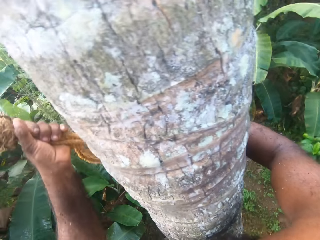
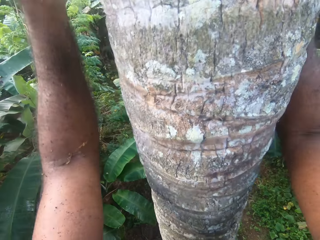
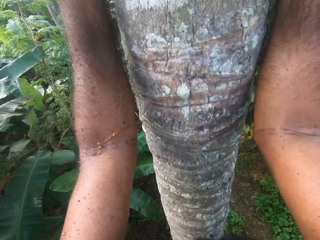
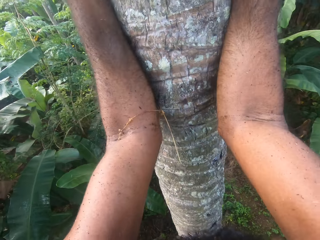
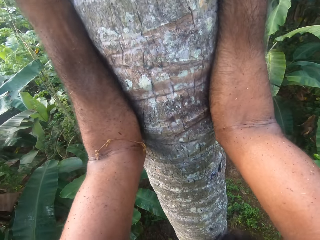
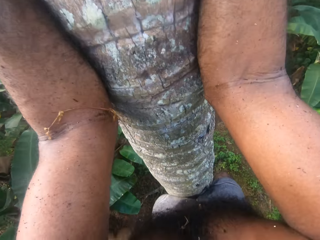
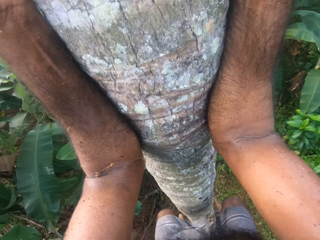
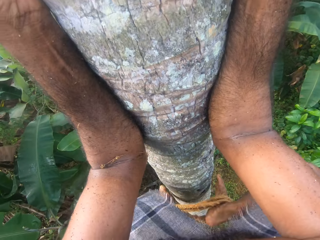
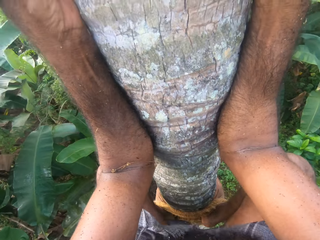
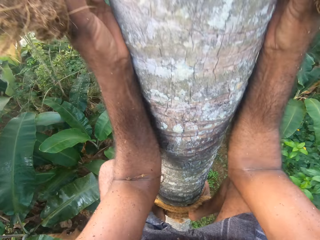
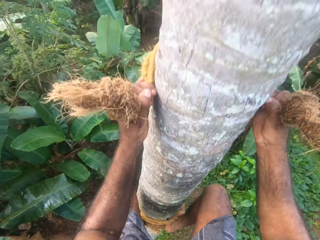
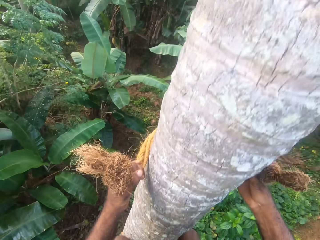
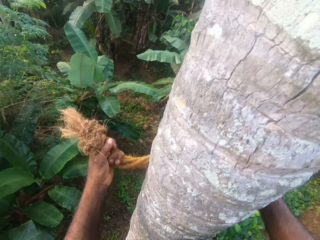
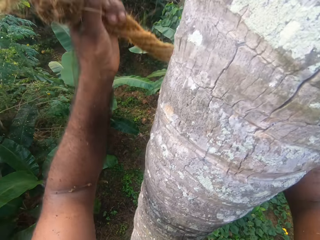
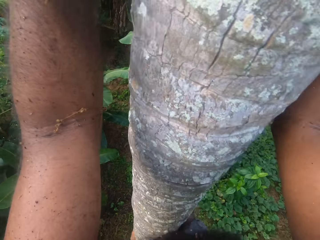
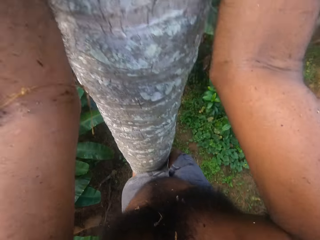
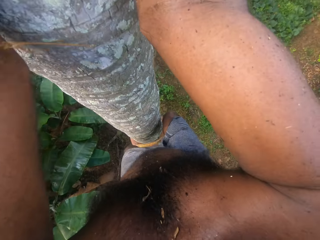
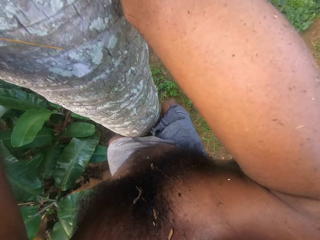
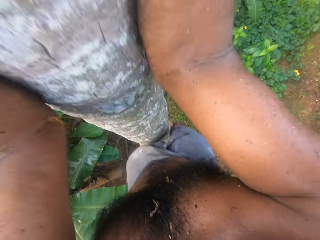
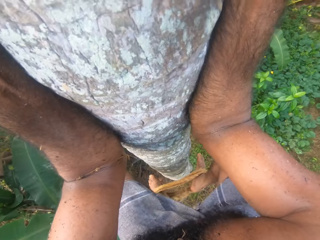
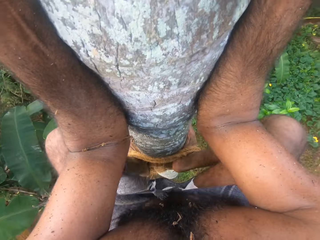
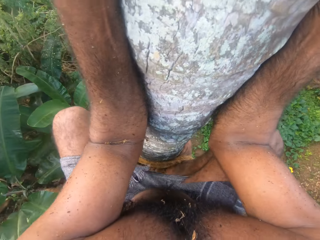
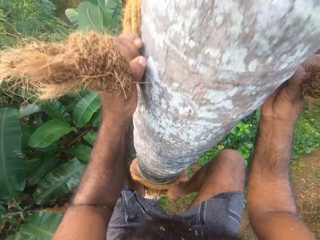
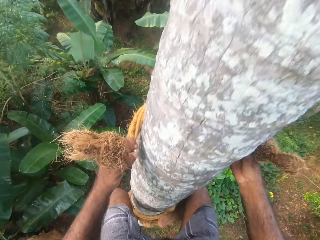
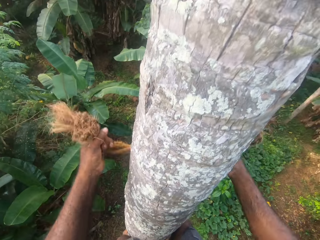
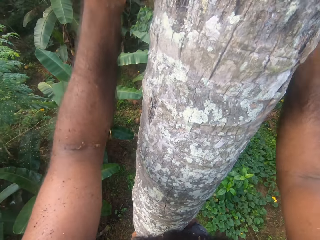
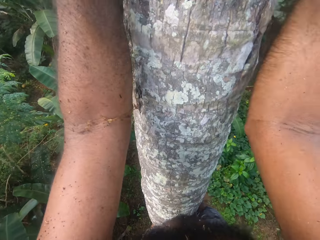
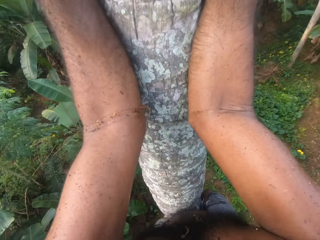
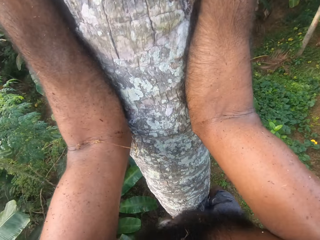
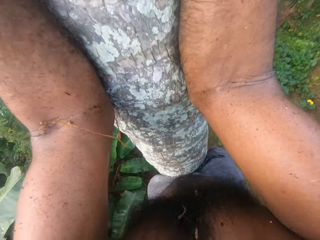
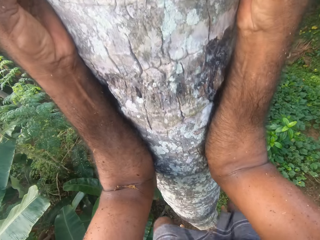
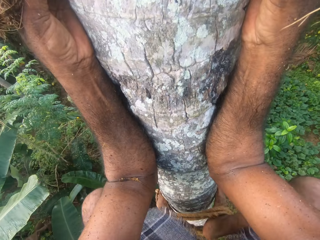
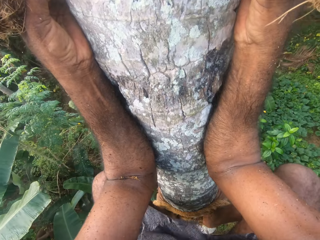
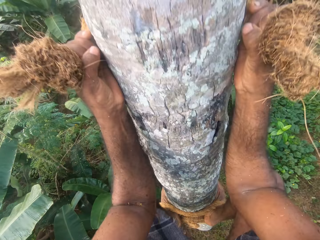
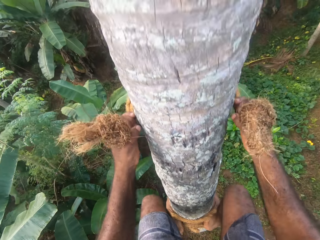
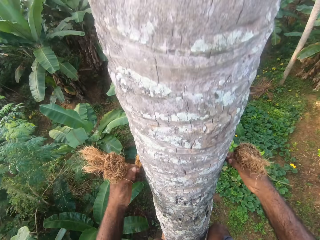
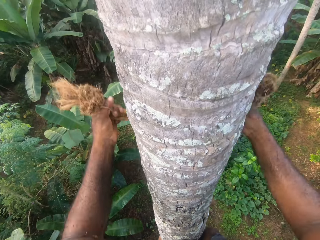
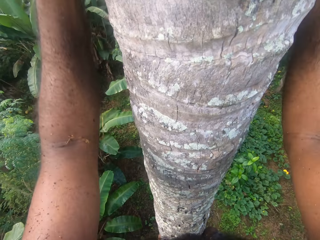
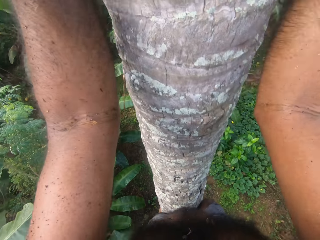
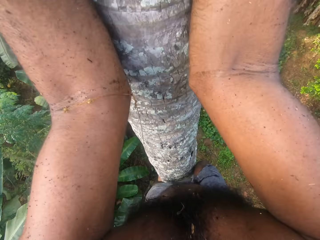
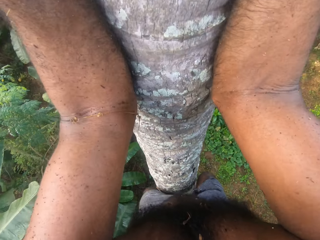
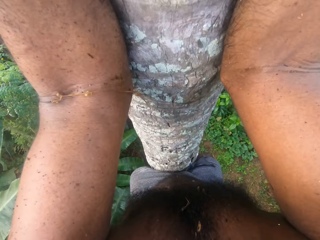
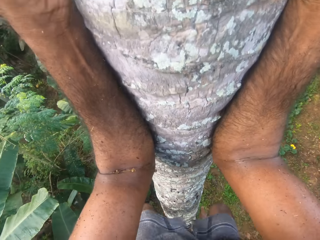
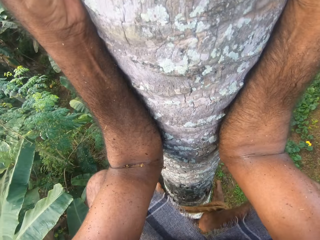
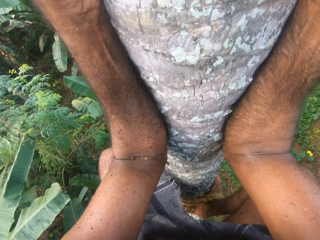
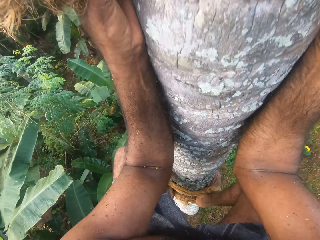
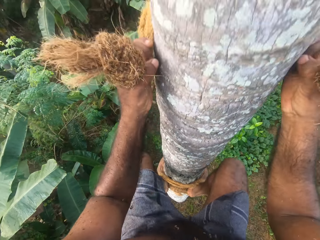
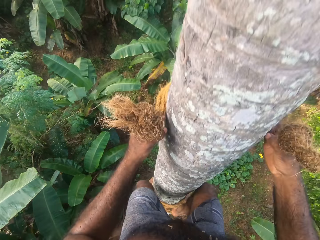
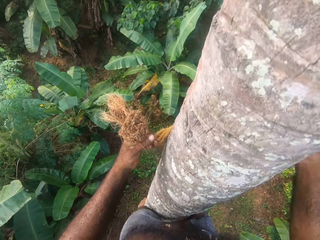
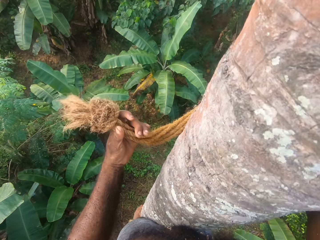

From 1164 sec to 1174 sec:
The camera wearer holds a coconut tree. He stops climbing the tree. He moves up his hands. He pulls his legs up. He moves his hands up. He pulls his legs up. He moves his hands up. He pulls his legs up. He moves his hands up.

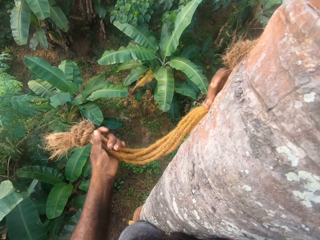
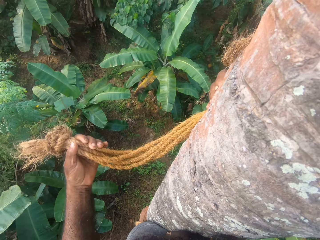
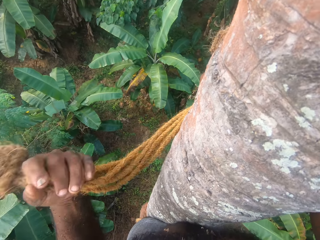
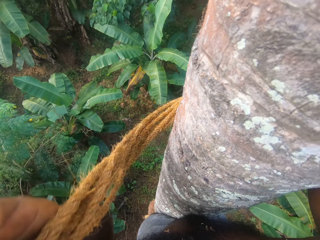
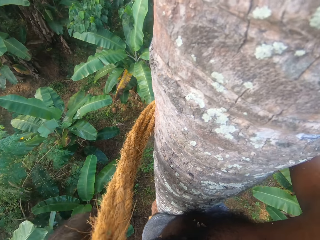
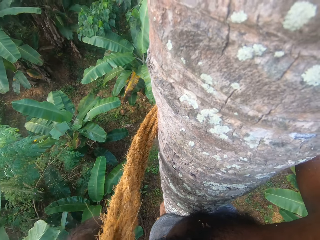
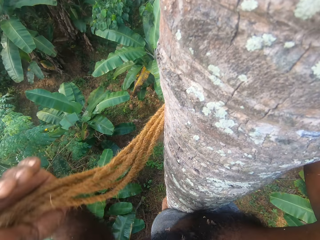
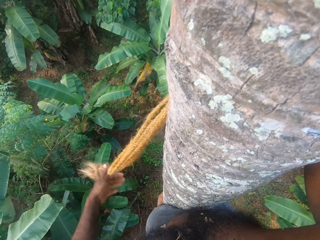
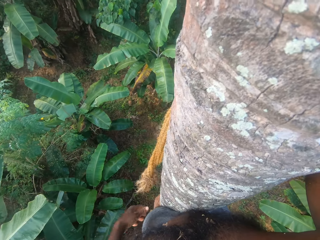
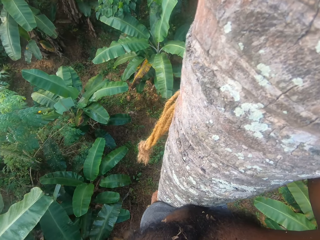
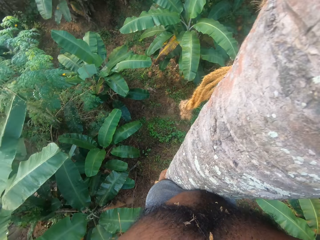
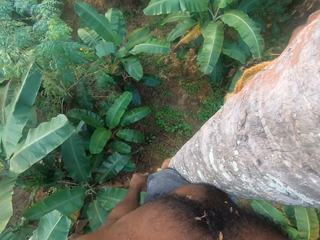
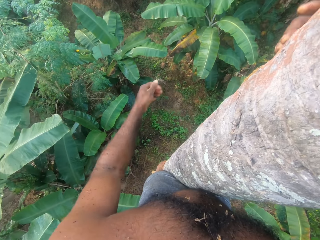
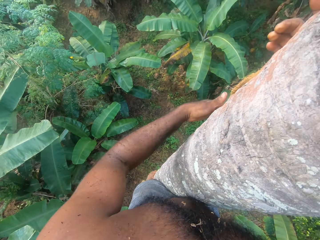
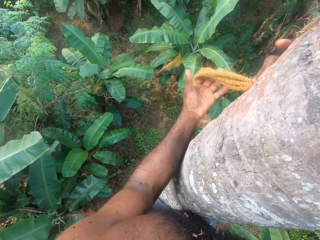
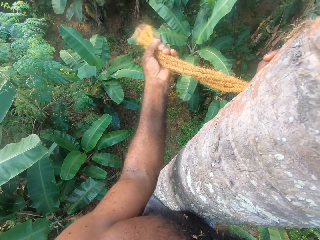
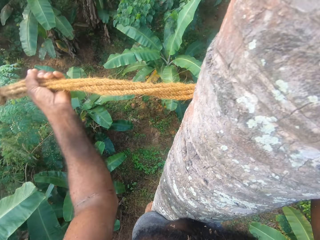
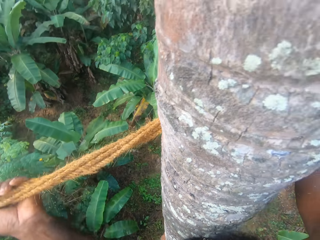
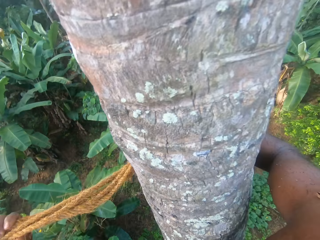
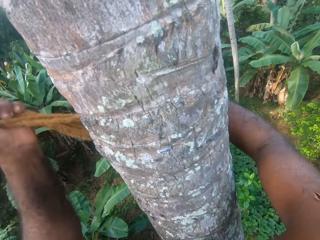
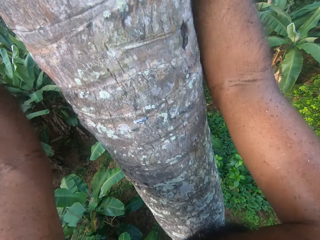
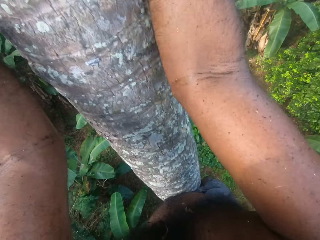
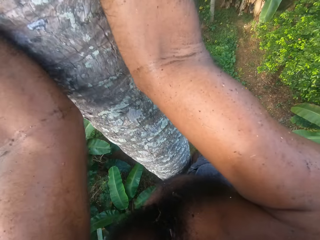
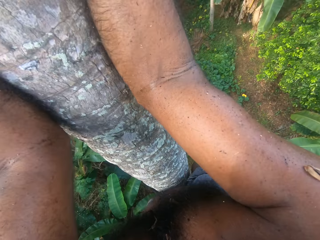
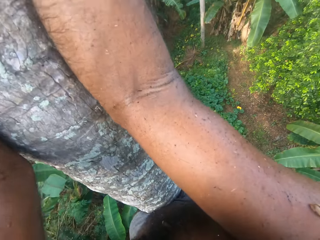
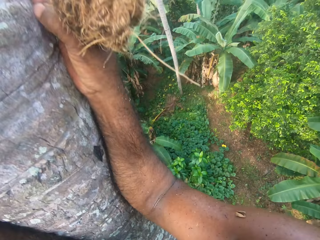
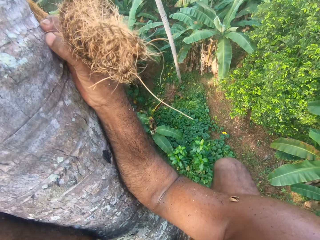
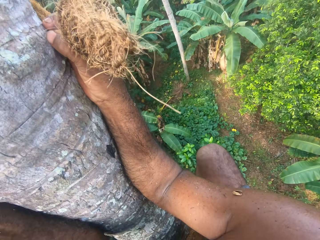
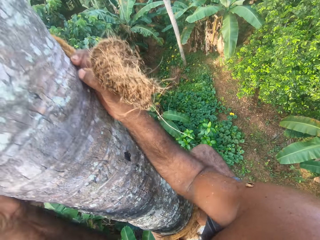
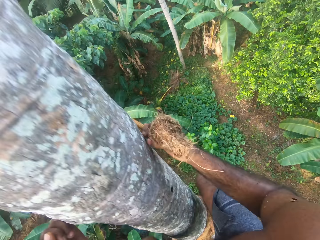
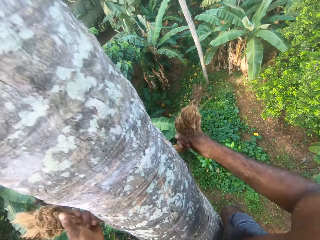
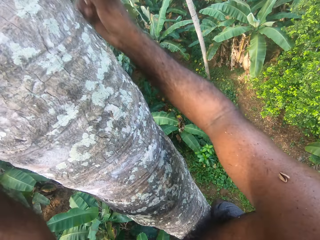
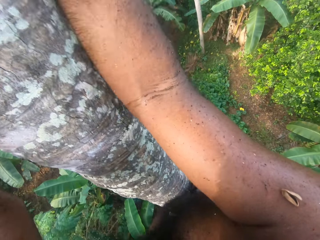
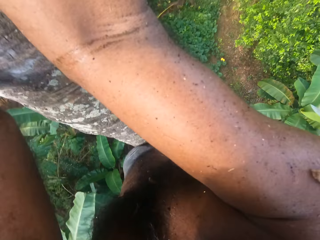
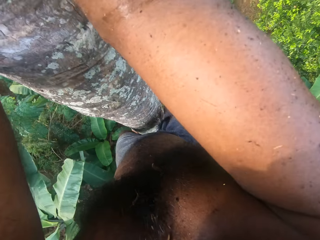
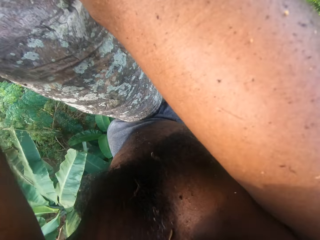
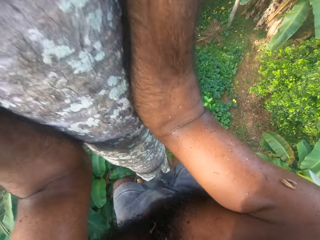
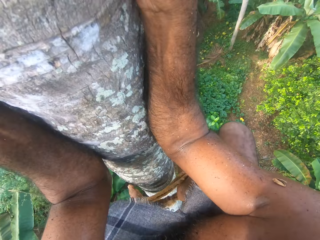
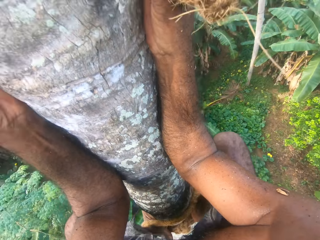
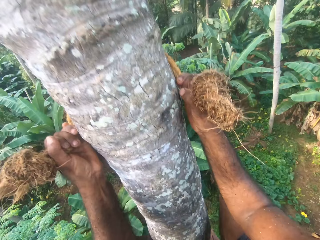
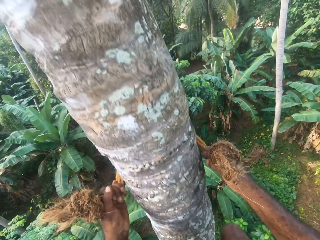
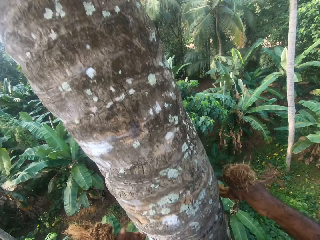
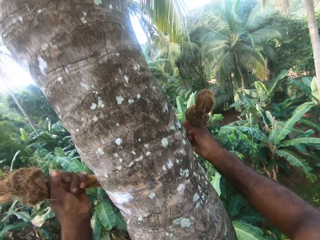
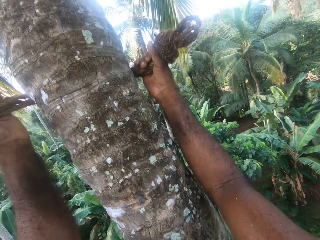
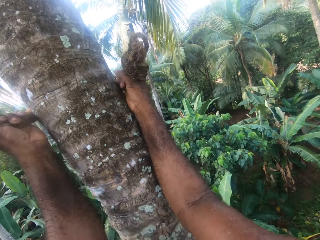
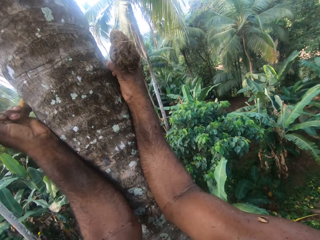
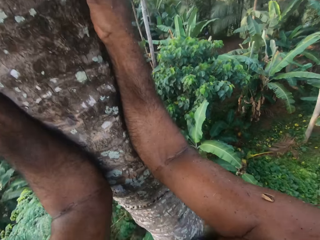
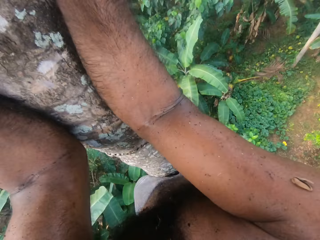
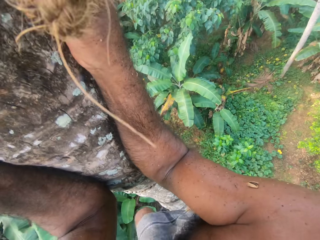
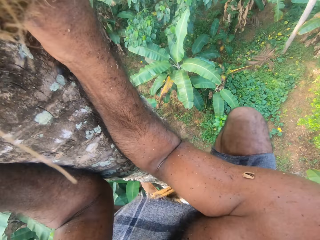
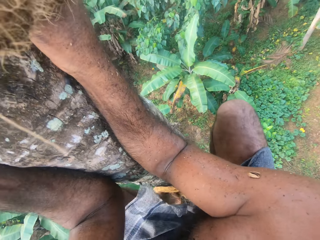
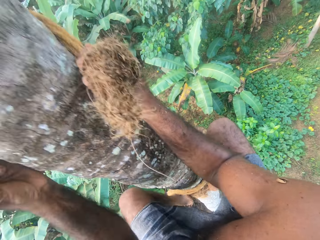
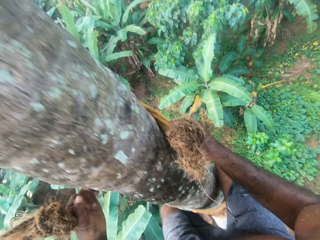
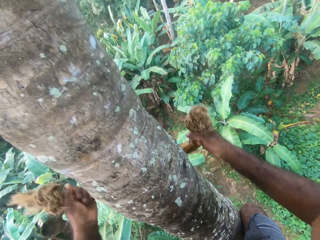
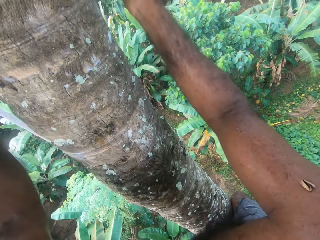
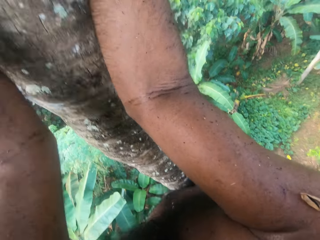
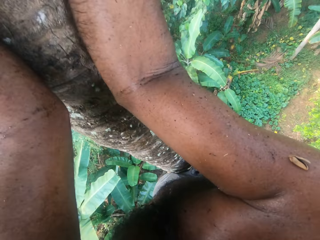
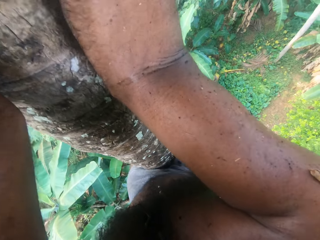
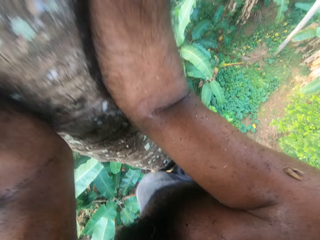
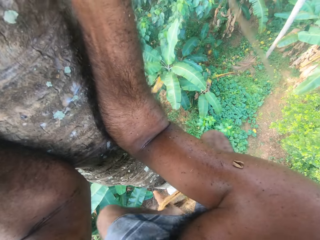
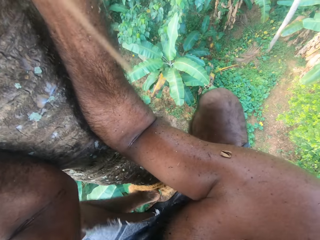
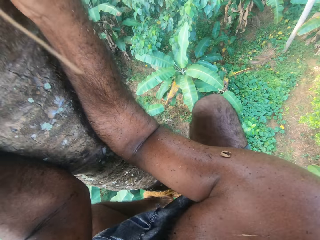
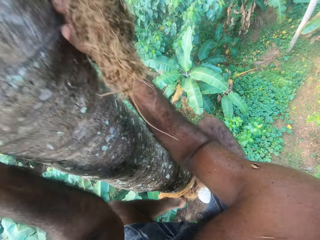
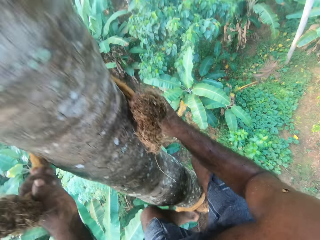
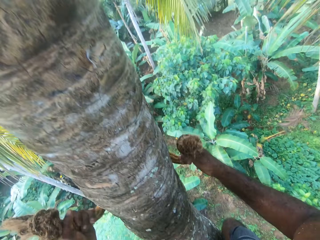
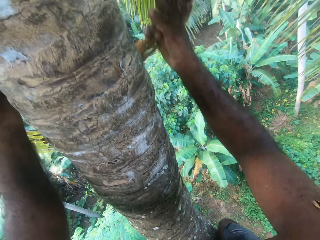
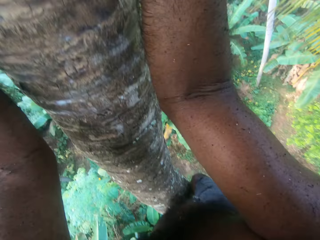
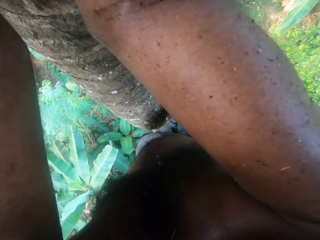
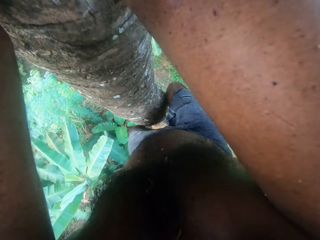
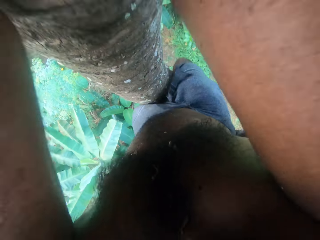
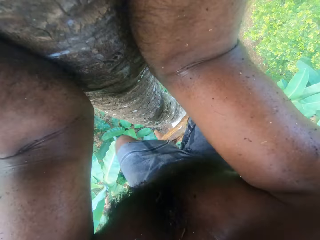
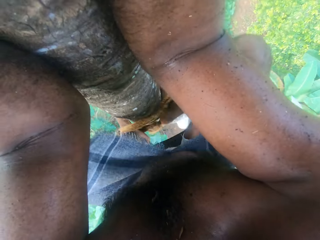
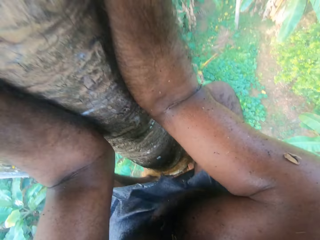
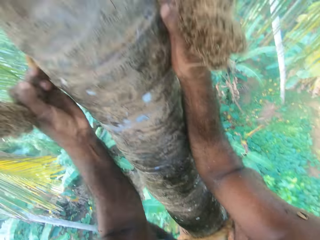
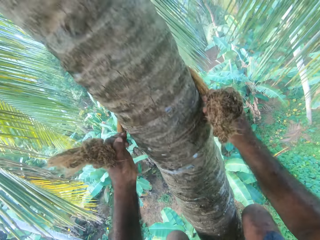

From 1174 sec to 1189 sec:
The camera wearer moves a hand. He stops climbing the tree. He lets go of the rope on his left hand. He touches the rope. He holds the rope with his left hand. He supports himself with the rope. He climbs the coconut tree. He moves his hands up. He supports himself with the rope. He moves his hands up. He pulls his legs up. He moves his hands up. He pulls his legs up. He climbs up the coconut tree.
